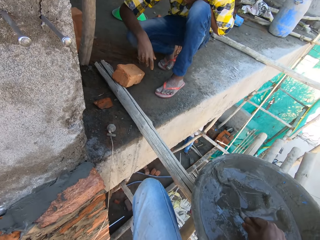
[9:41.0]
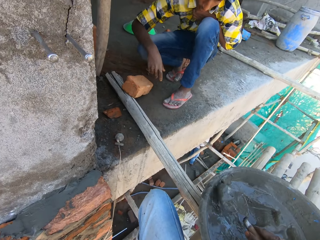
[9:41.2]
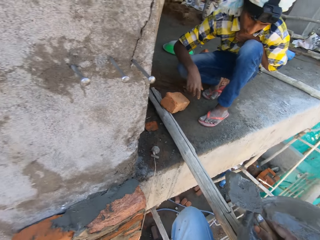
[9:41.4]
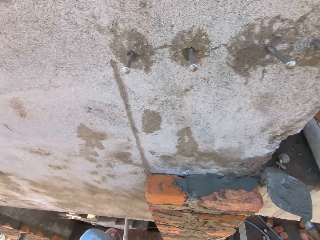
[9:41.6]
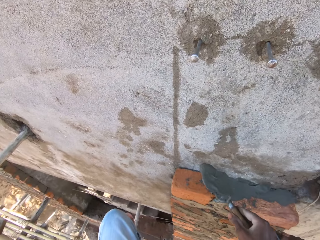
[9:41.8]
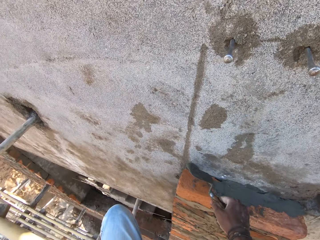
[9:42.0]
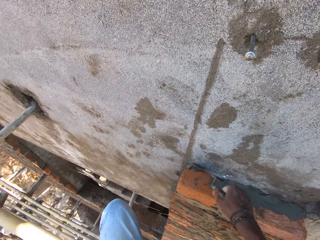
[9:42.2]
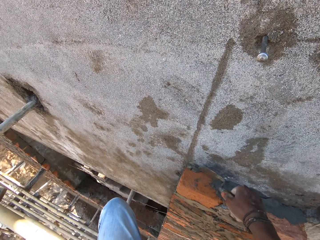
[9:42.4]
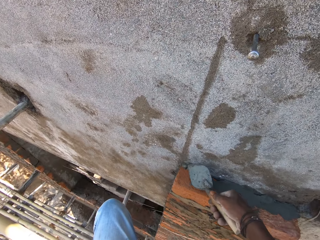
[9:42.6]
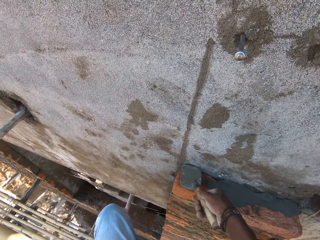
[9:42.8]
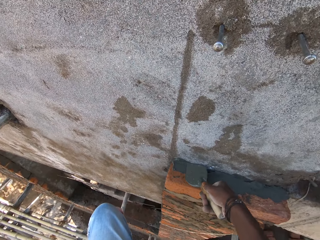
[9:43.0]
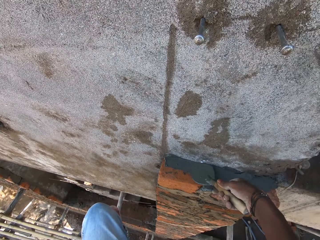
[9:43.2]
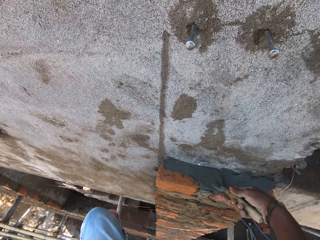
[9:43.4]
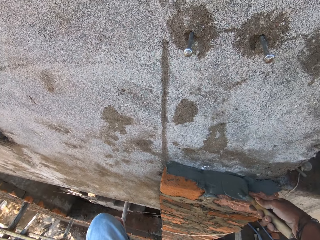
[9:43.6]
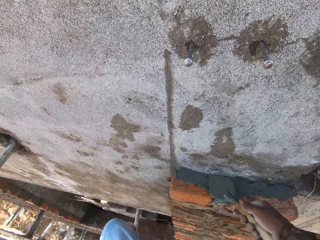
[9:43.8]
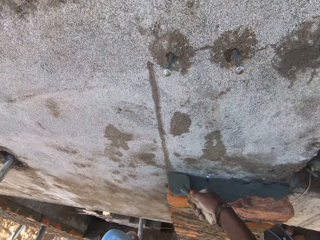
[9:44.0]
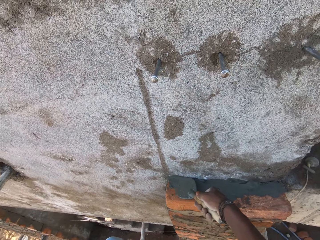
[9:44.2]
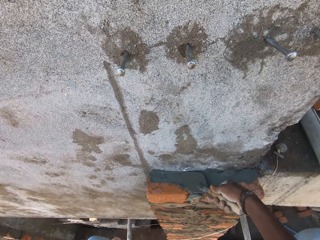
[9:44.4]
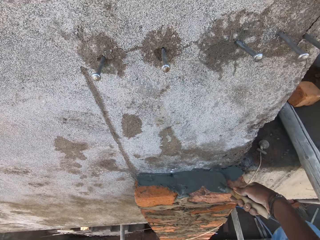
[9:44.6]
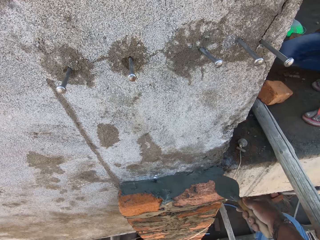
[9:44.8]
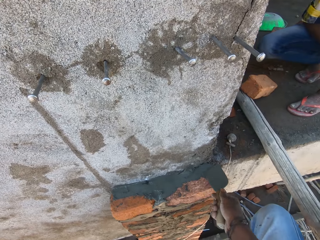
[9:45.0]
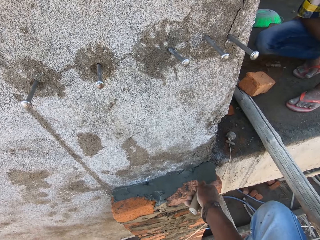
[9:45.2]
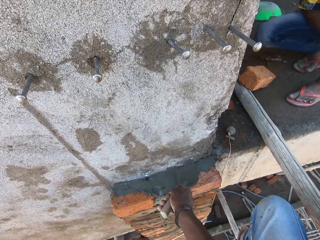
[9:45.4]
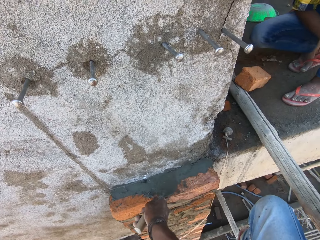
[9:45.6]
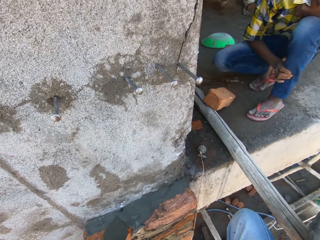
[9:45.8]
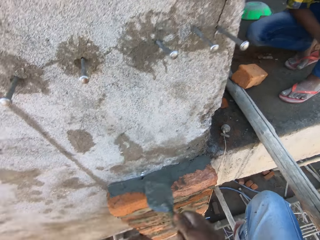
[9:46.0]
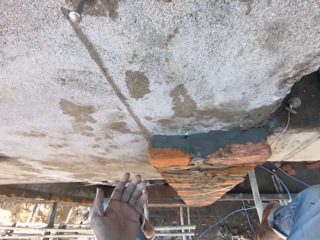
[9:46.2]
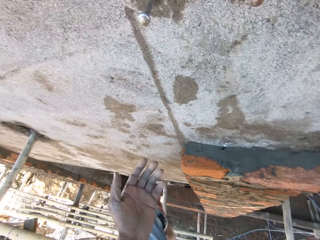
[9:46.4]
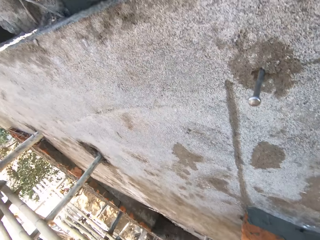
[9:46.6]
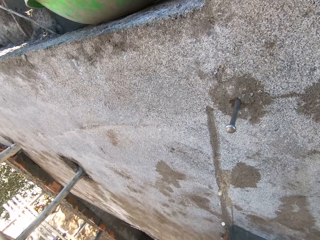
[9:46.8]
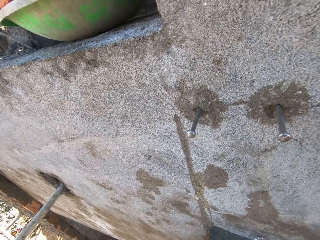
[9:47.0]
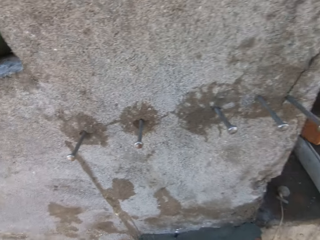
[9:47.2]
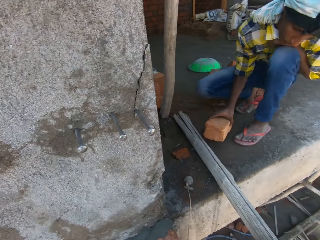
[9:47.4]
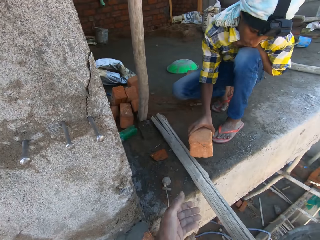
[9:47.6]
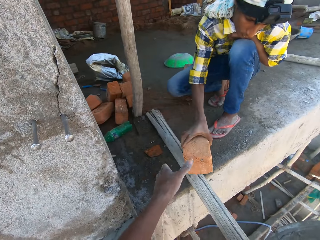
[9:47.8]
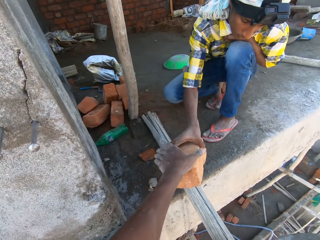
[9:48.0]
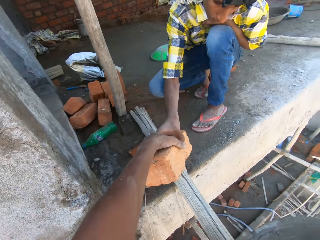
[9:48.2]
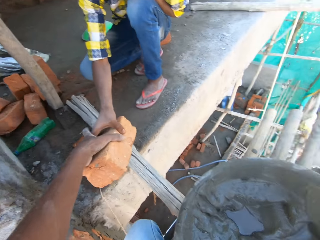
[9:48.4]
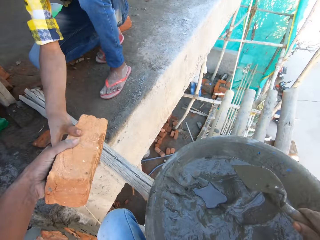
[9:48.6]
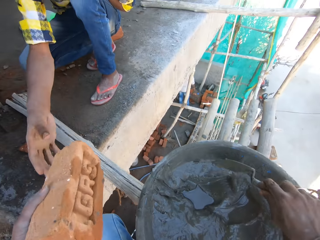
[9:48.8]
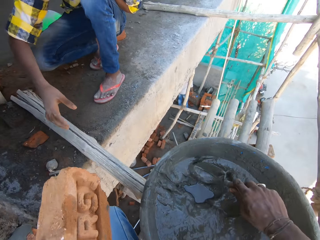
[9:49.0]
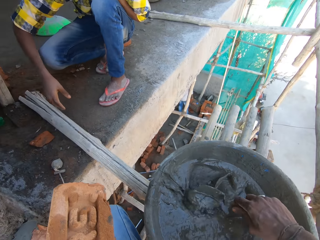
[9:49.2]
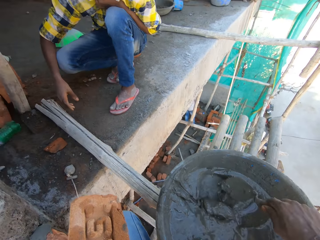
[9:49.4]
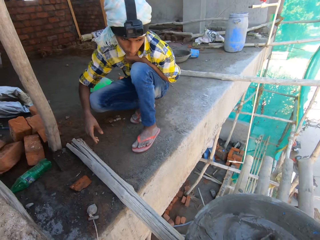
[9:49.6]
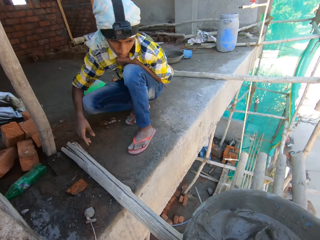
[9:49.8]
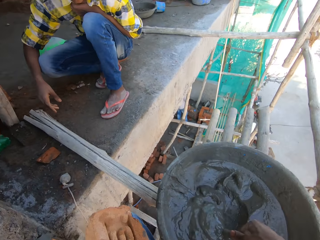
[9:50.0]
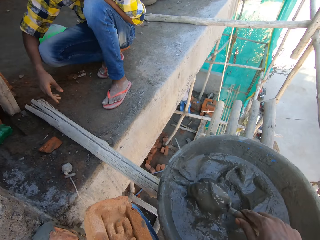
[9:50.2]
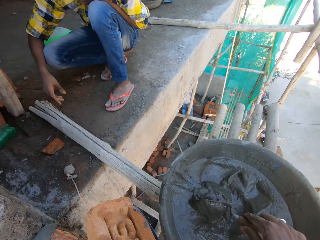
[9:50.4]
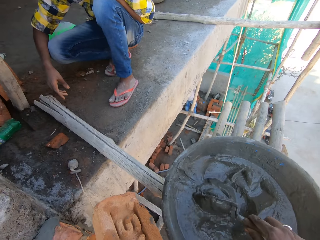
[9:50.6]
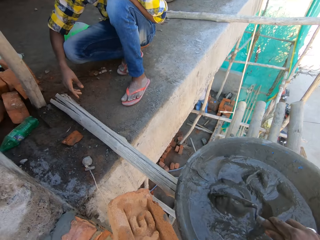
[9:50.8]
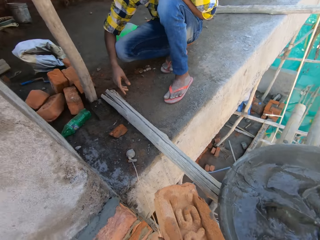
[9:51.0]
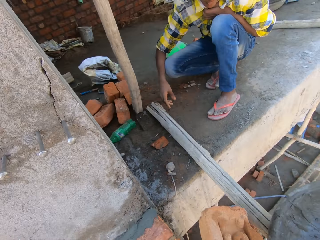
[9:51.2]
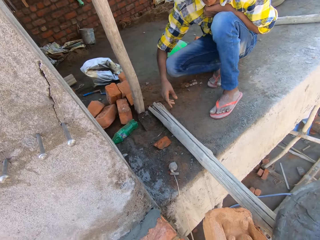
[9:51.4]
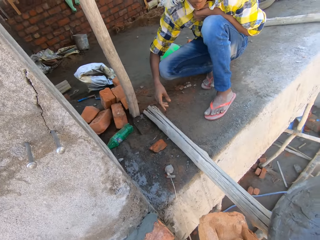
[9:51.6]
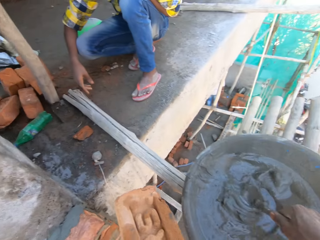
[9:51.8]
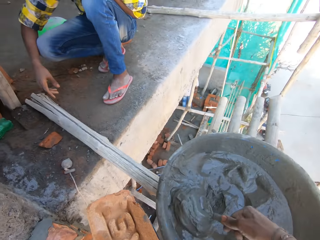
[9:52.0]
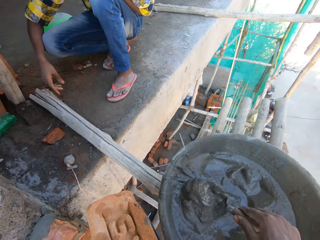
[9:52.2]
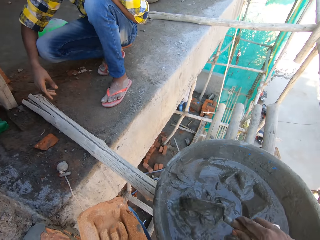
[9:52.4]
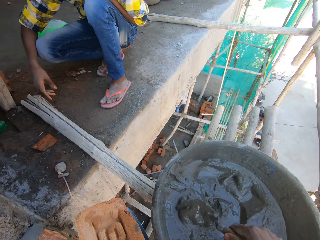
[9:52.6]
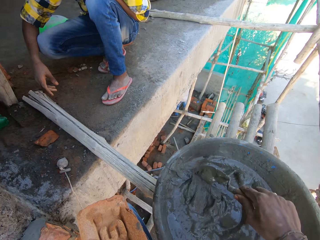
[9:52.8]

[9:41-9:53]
The camera wearer scoops mortar from the pan on the scaffold with the trowel in his right hand. He smears the mortar in the trowel on the bricks on the wall. He puts the mortar in the brick. He looks at his hand. A man picks up a brick on the scaffold with his left hand and passes the brick in his left hand to the camera wearer. The camera wearer picks the brick from the man. He mixes mortar in the pan on the scaffold with the trowel in his right hand. He interacts with the man.

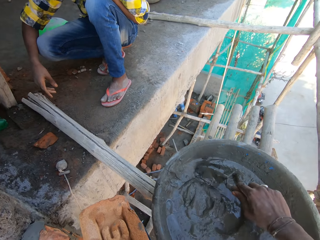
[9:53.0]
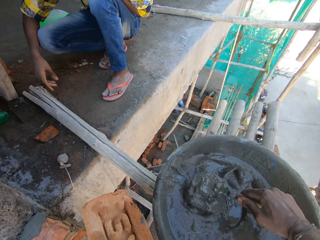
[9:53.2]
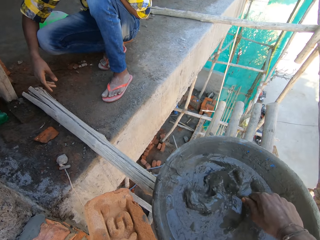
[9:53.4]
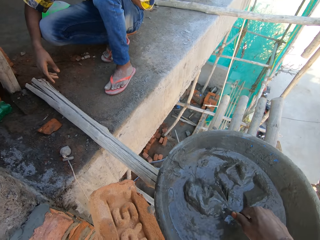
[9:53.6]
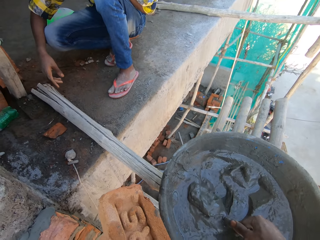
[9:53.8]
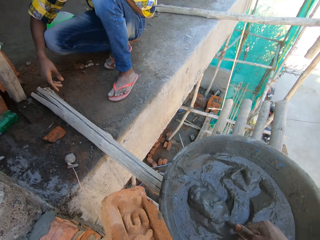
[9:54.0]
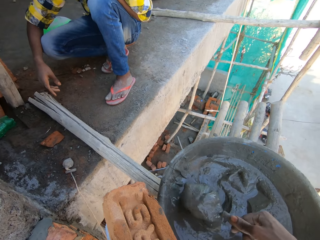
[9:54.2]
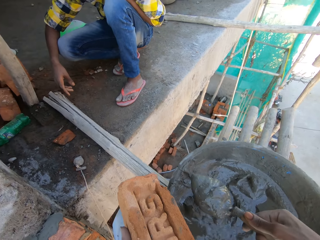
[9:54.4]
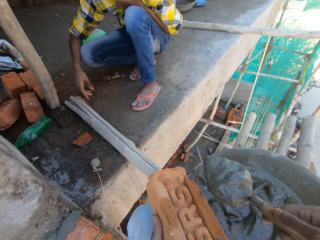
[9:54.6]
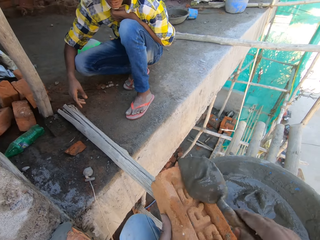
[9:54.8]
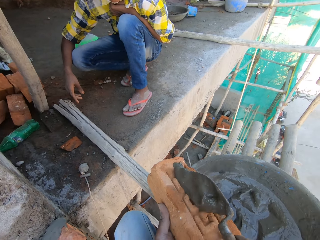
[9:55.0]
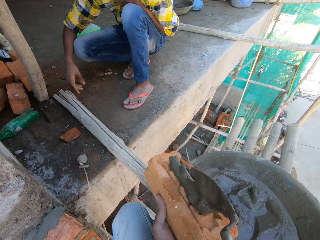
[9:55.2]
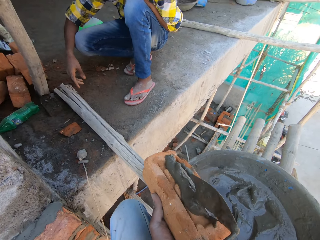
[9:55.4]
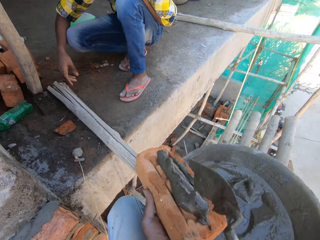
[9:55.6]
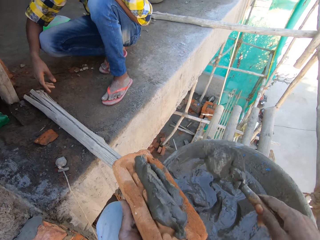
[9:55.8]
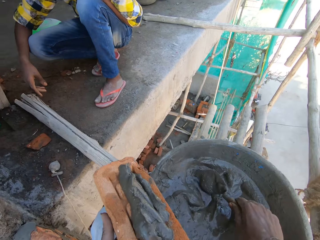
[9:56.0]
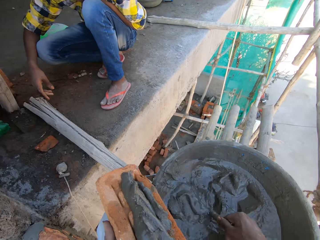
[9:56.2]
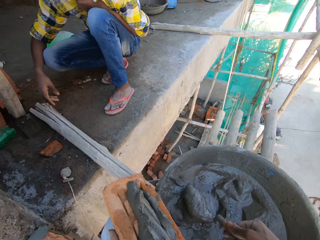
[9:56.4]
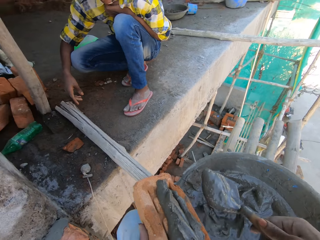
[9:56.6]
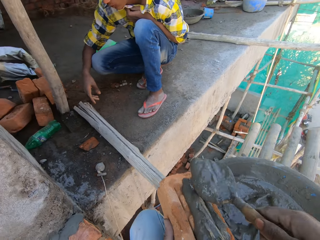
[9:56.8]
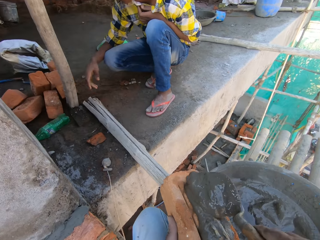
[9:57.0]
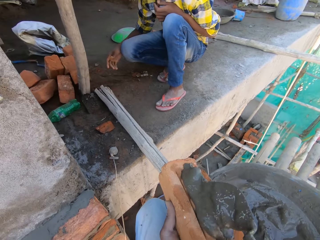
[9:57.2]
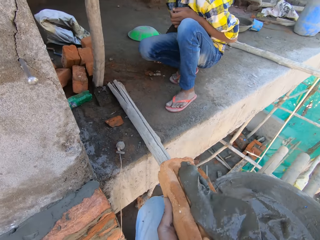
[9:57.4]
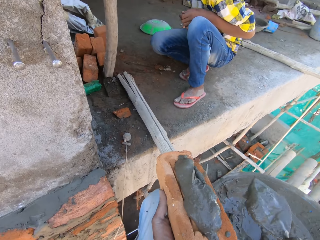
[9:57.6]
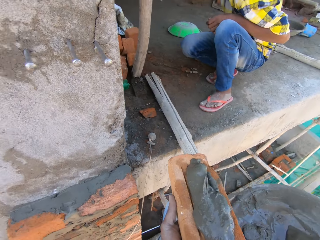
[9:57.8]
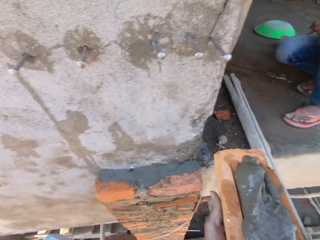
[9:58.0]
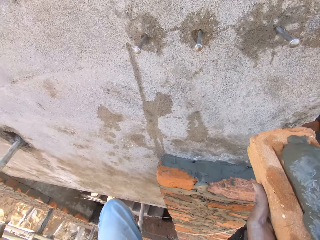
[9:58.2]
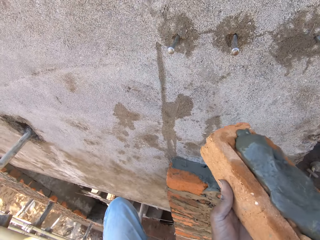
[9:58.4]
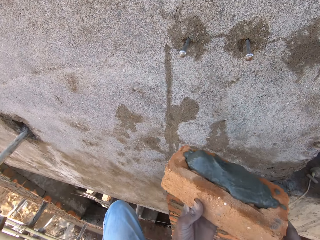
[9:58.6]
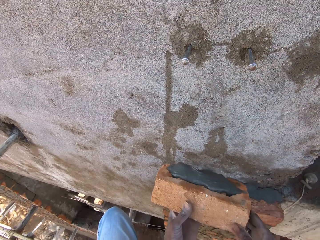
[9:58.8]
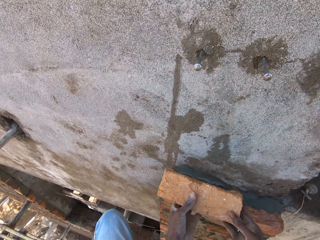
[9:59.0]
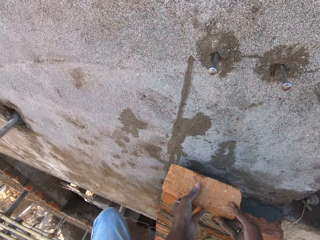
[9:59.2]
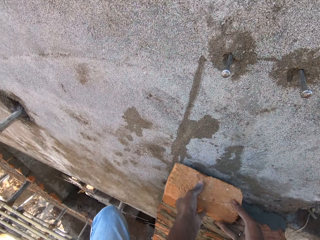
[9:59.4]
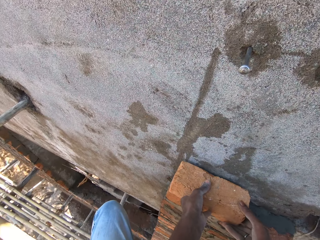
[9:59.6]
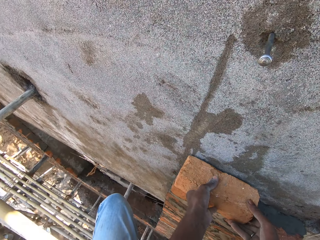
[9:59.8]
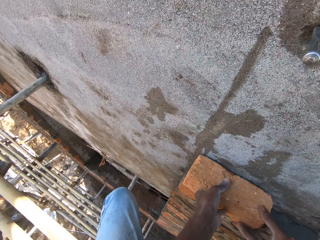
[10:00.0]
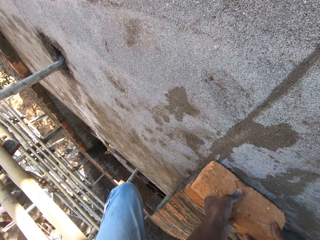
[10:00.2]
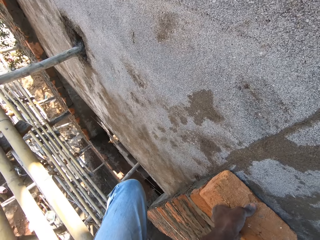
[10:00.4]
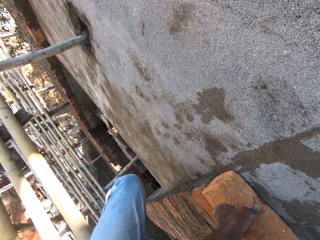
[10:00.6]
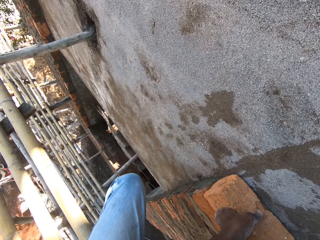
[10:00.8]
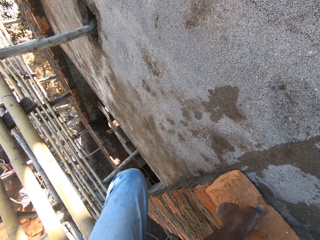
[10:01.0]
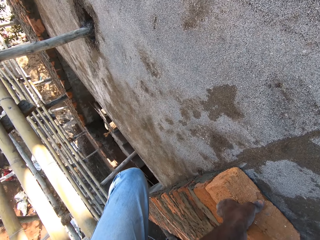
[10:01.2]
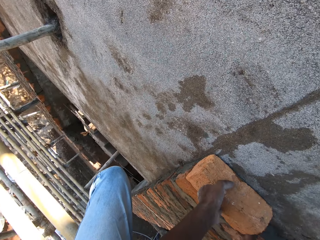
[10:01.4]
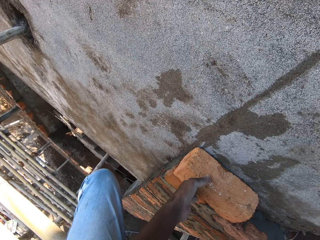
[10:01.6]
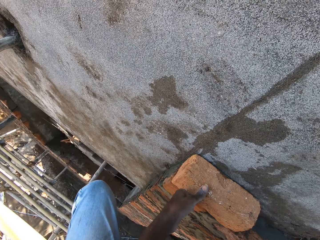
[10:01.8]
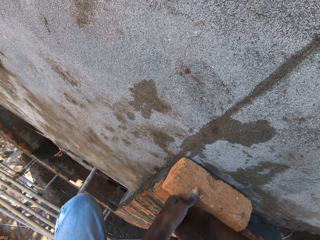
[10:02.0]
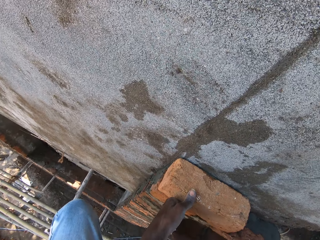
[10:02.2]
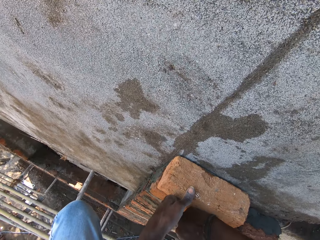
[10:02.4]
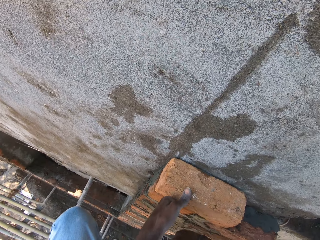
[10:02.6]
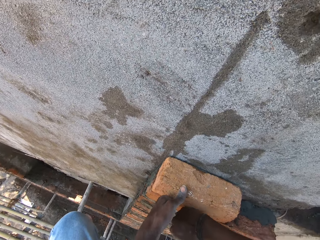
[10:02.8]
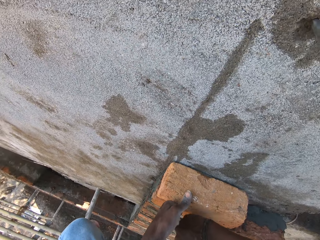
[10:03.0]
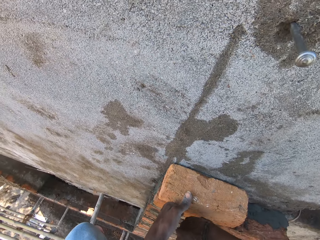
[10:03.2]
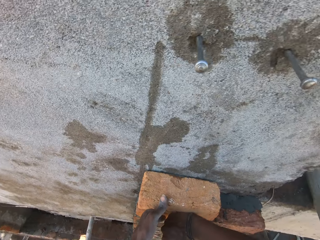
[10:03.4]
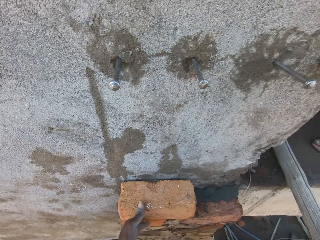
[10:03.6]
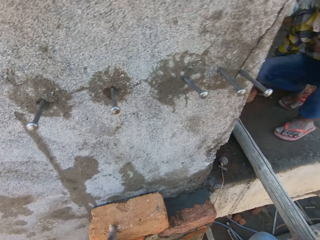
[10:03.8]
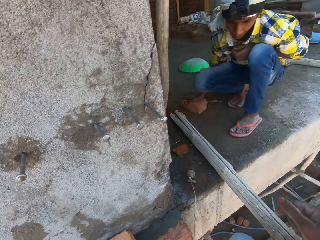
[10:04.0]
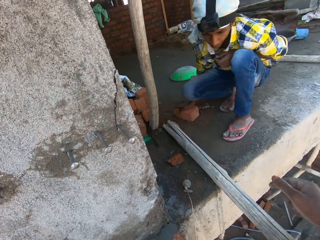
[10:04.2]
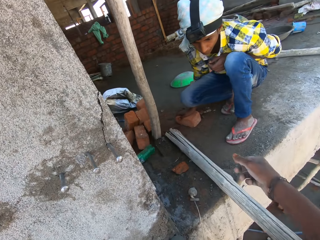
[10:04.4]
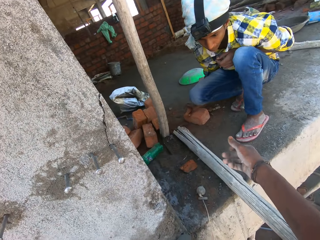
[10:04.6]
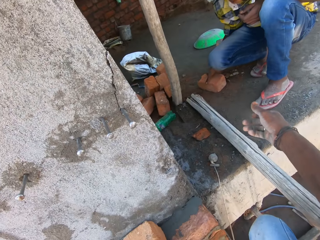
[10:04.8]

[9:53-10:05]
The camera wearer scoops mortar from the pan on the scaffold with the trowel in his right hand. He pours the mortar in the trowel on the brick in his left hand. He scoops mortar from the pan on the scaffold with the trowel in his right hand. He pours the mortar in the trowel on the brick in his left hand. He drops the trowel in his right hand in the pan on the scaffold. He fits the brick on the wall with his hands. He adjusts the brick.
